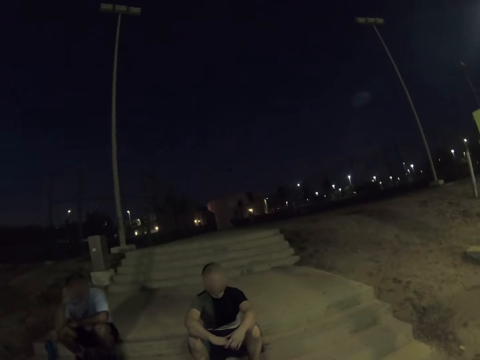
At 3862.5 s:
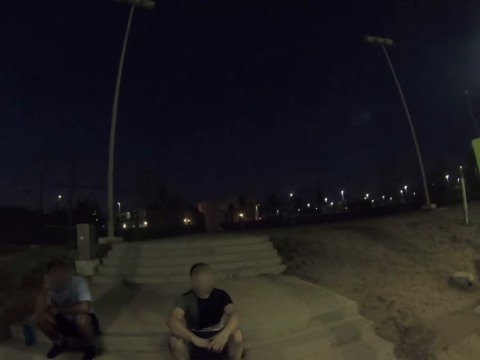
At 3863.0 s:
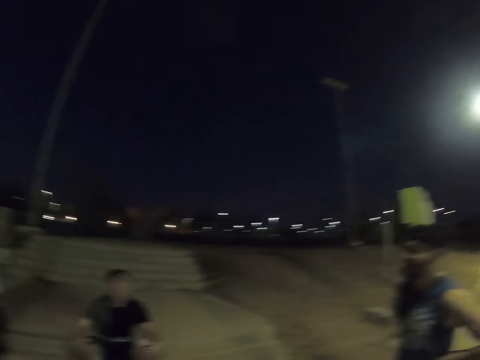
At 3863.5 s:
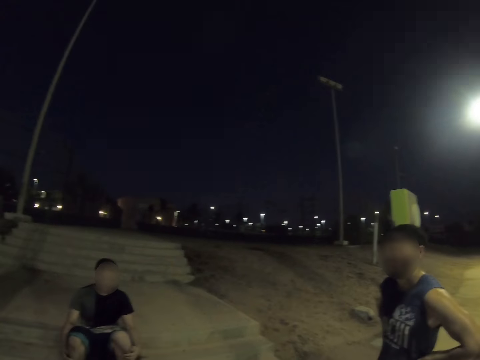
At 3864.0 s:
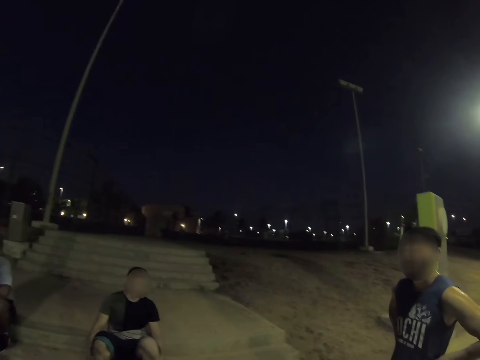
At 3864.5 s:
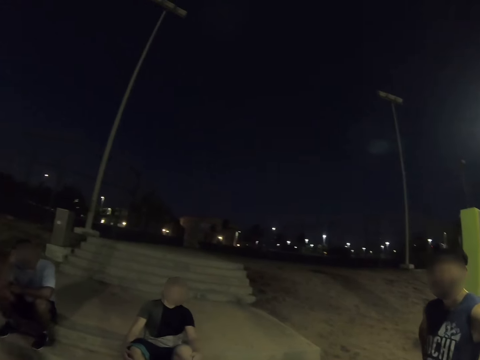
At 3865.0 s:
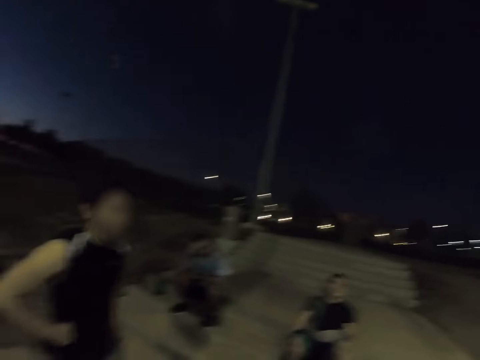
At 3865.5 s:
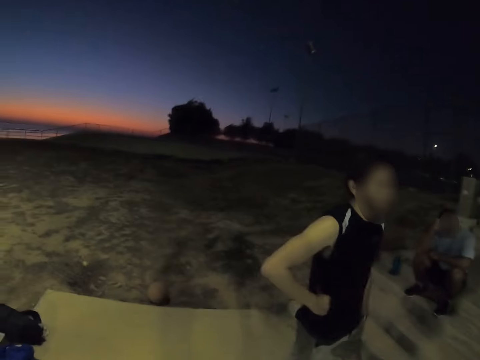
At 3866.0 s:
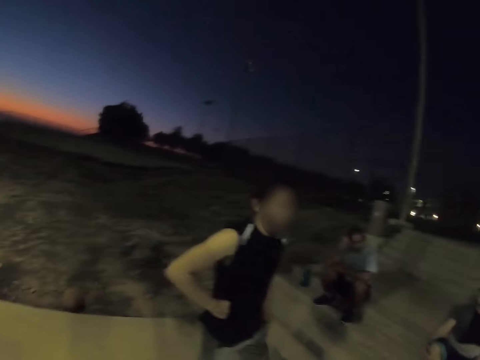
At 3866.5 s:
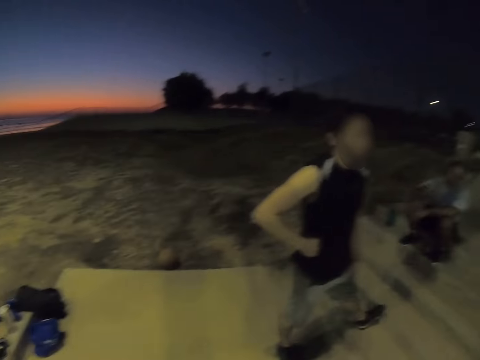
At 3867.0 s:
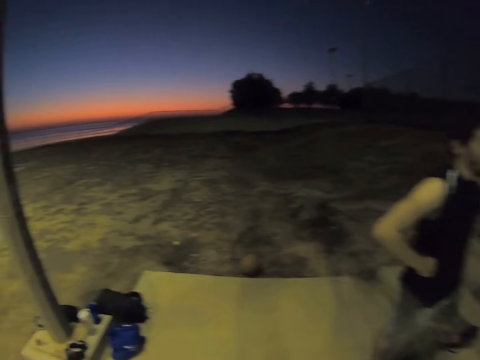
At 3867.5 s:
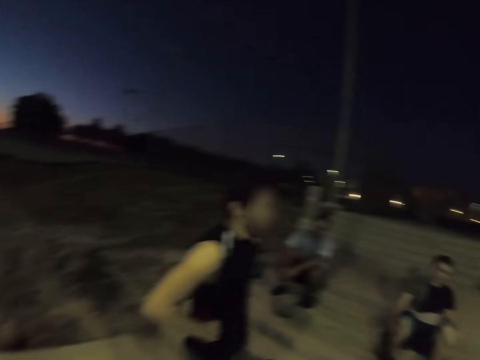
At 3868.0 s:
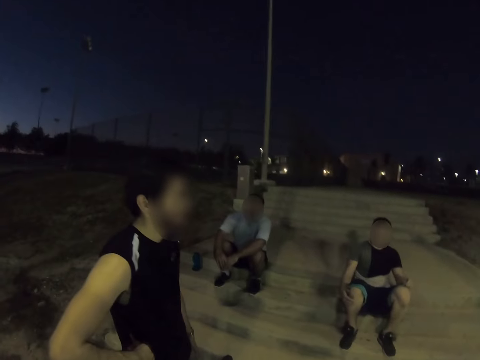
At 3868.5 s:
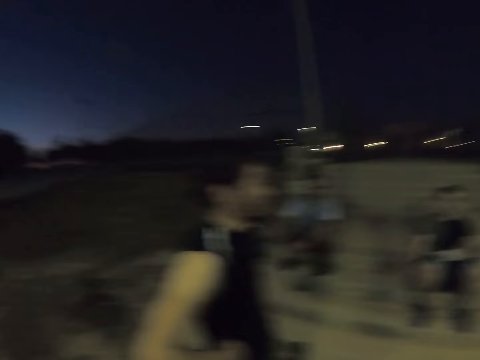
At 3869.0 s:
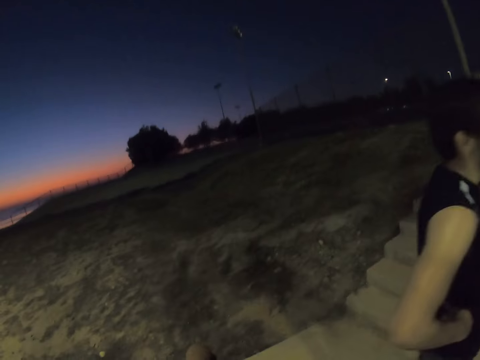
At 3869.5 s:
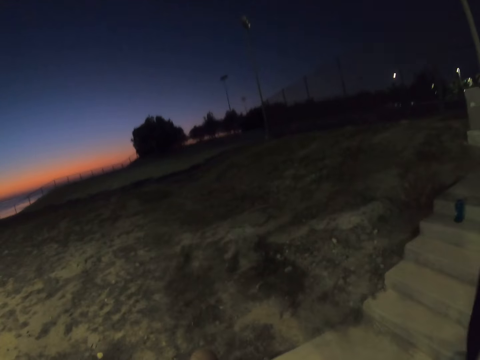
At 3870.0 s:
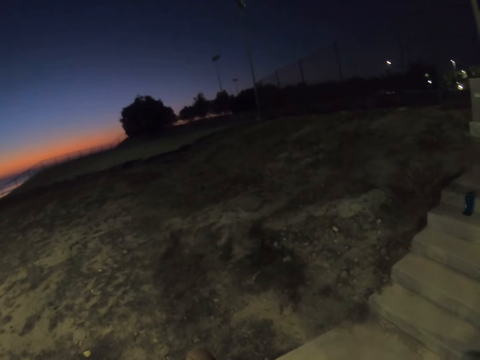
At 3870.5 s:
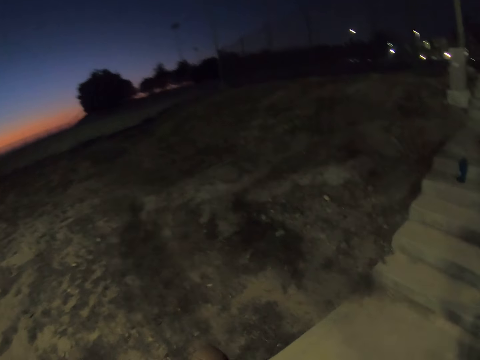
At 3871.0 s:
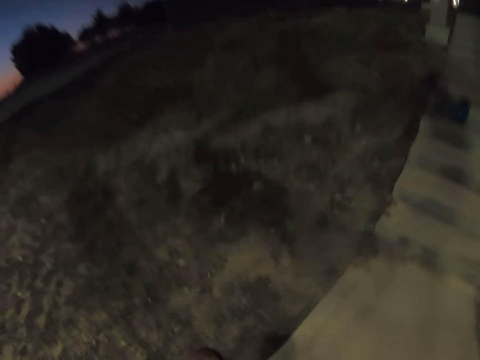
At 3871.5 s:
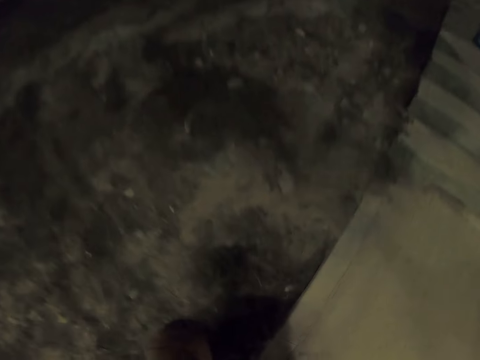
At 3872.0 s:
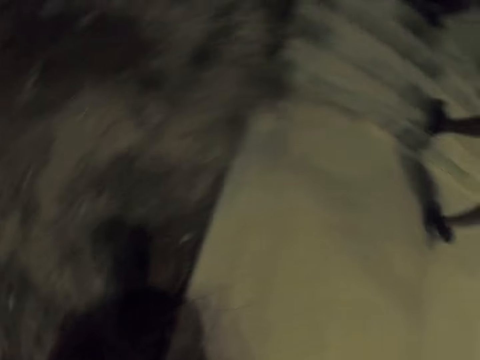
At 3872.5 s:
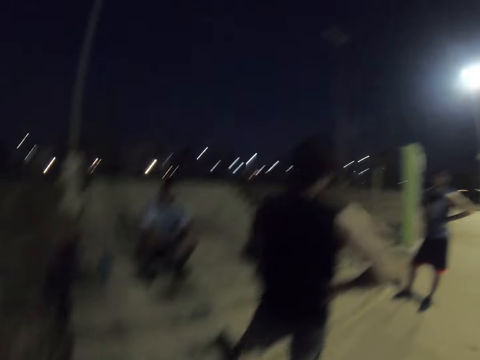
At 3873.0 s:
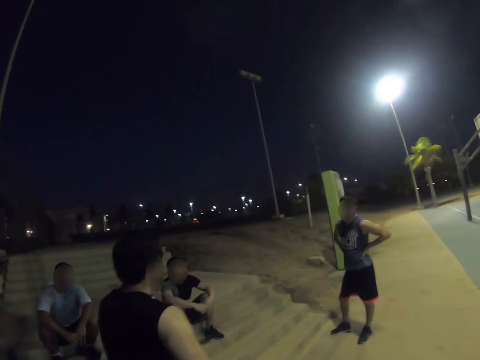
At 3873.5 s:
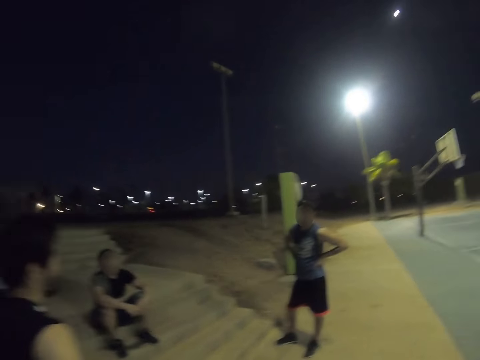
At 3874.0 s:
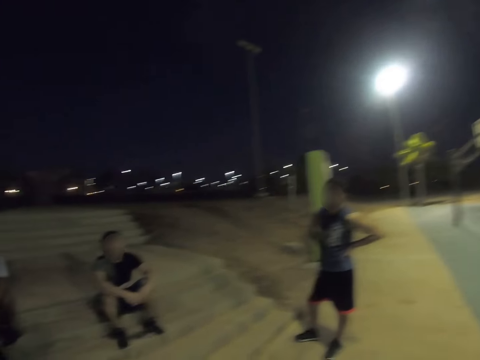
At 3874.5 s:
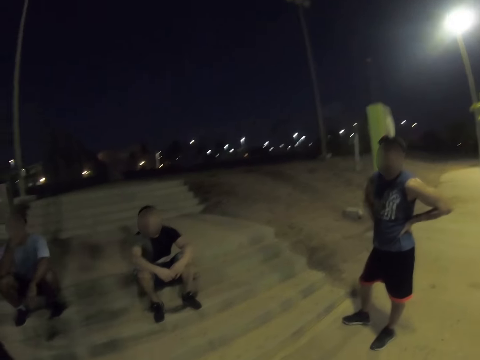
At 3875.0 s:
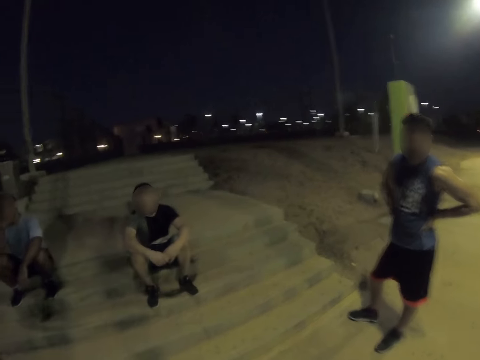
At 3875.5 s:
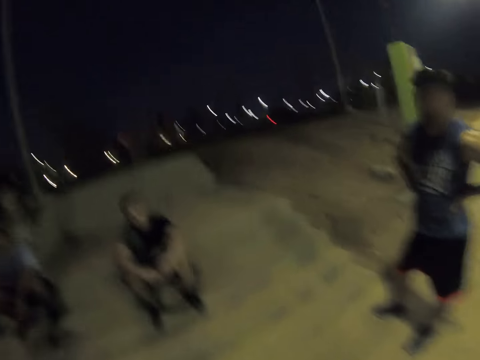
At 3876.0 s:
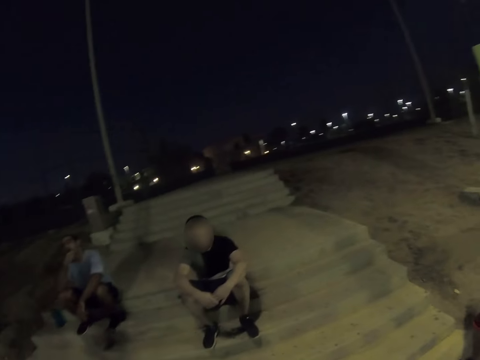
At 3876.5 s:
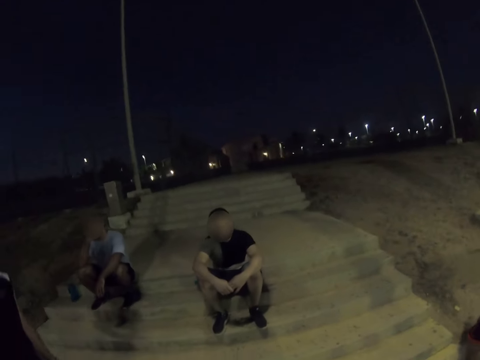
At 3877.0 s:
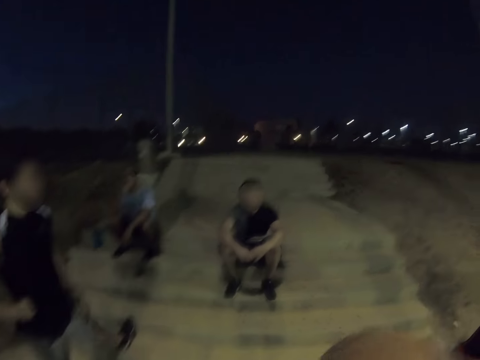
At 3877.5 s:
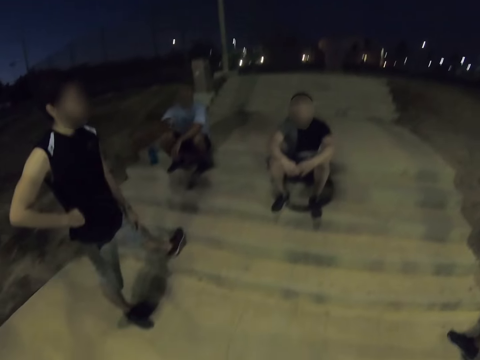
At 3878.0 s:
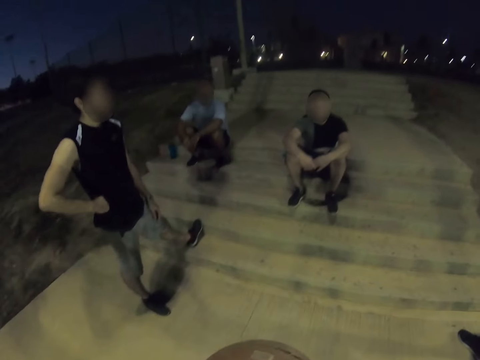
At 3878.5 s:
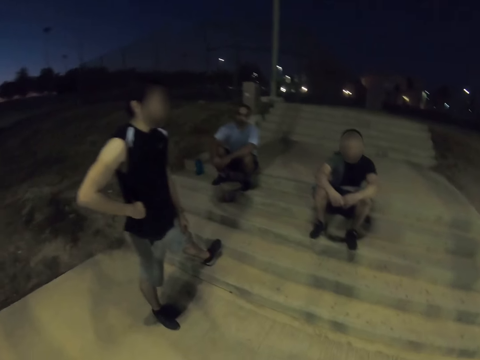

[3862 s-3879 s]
The camera wearer dialogues with a man. Another man holds the waist. The camera wearer looks around. They dialogue with a third man. They look around and walk around. They walk around again. They dialogue with the first man.

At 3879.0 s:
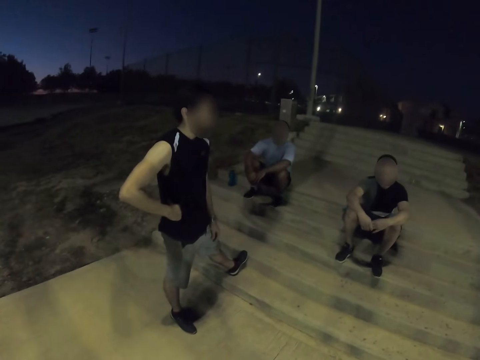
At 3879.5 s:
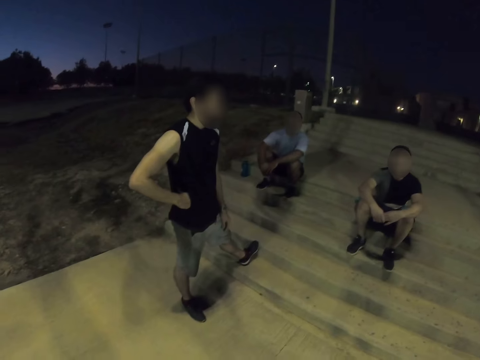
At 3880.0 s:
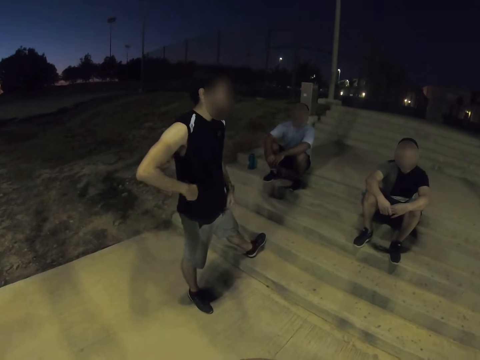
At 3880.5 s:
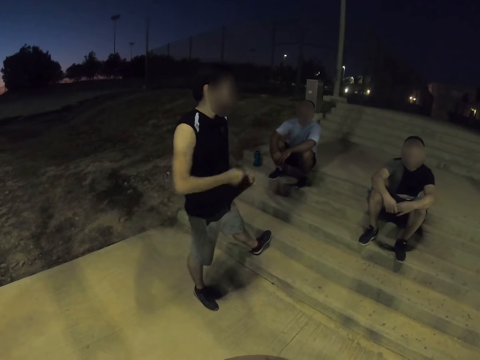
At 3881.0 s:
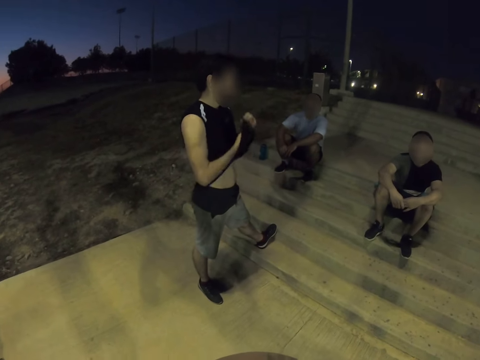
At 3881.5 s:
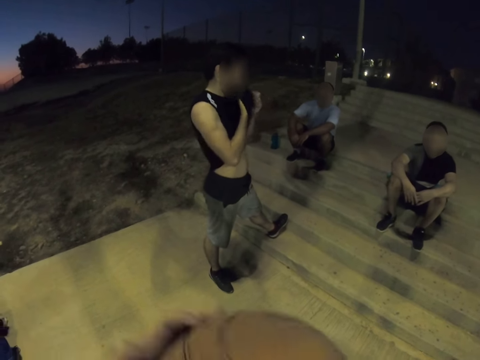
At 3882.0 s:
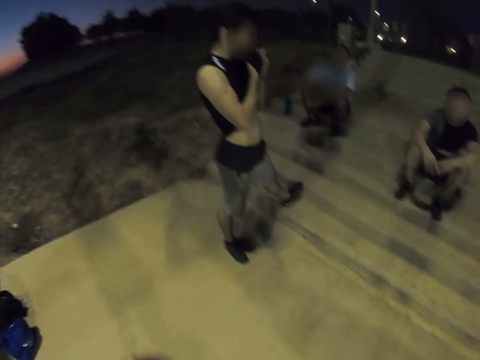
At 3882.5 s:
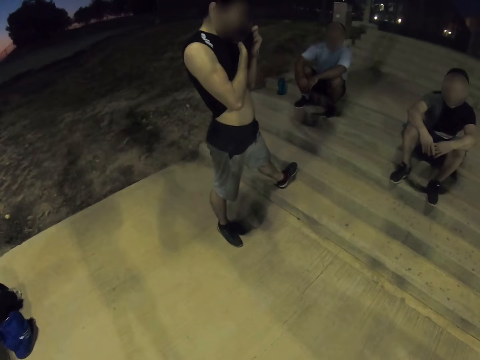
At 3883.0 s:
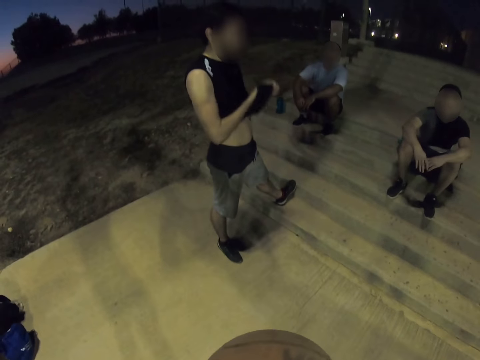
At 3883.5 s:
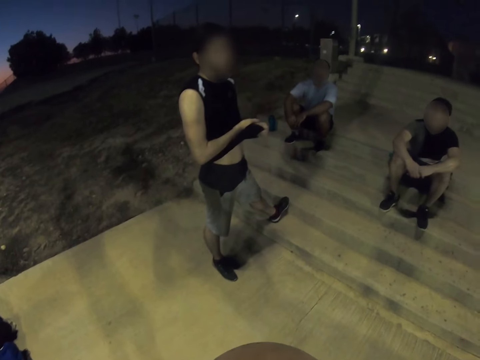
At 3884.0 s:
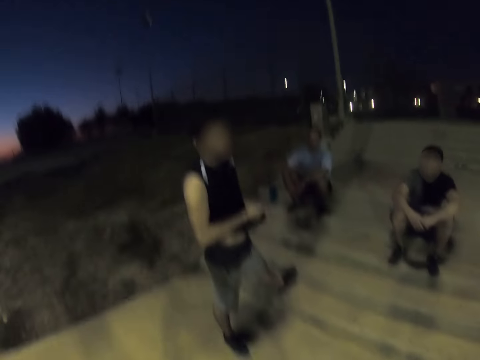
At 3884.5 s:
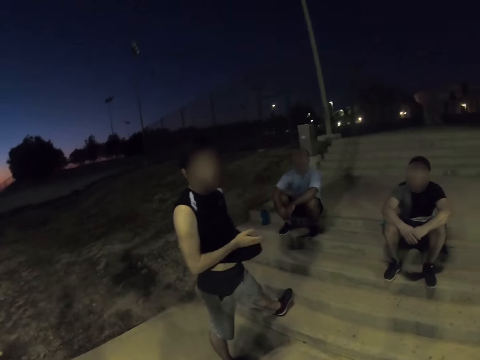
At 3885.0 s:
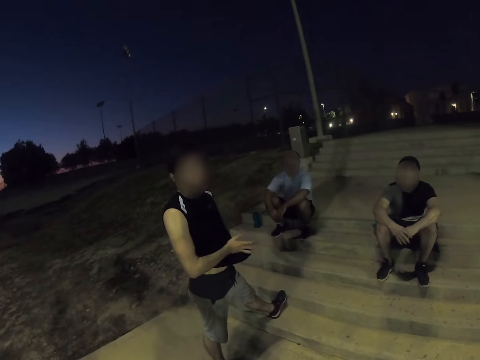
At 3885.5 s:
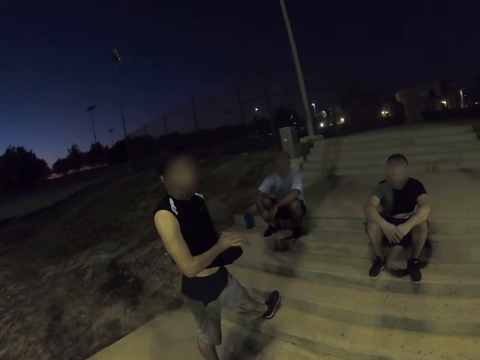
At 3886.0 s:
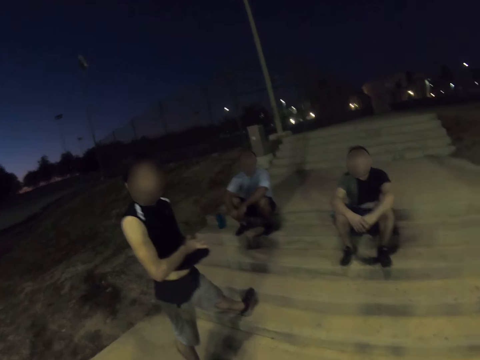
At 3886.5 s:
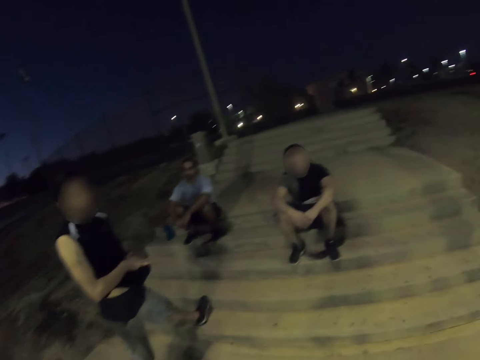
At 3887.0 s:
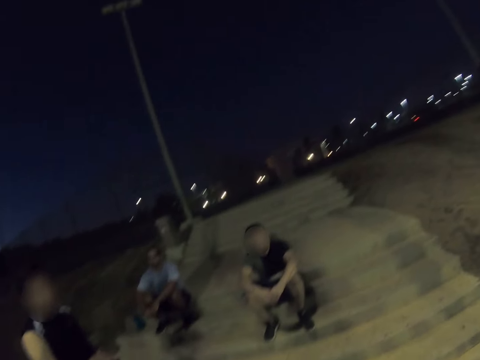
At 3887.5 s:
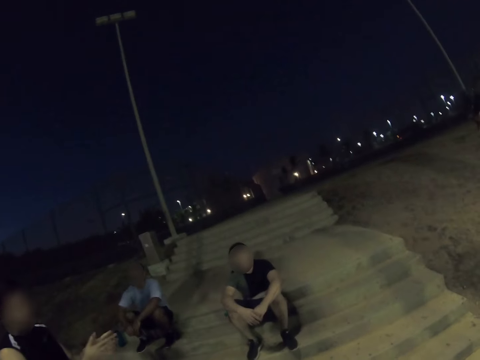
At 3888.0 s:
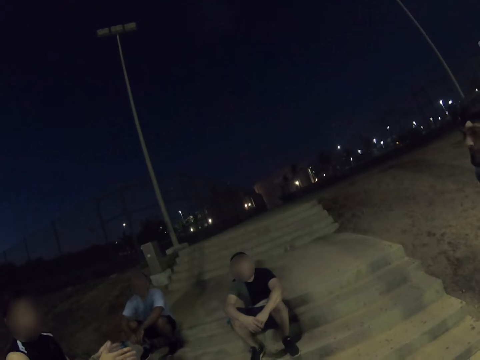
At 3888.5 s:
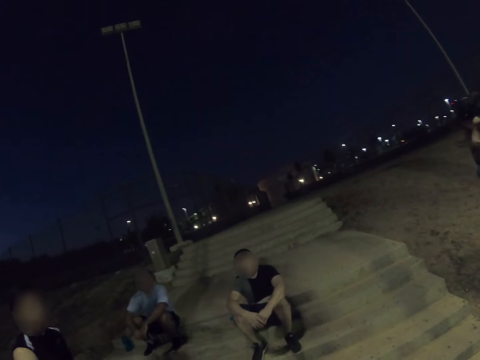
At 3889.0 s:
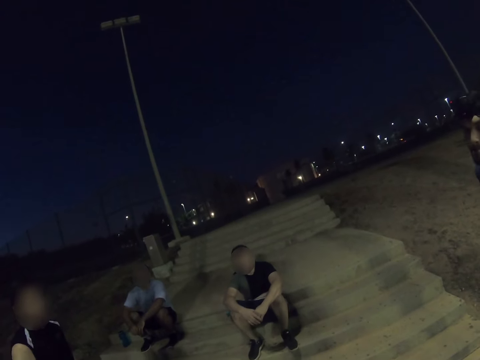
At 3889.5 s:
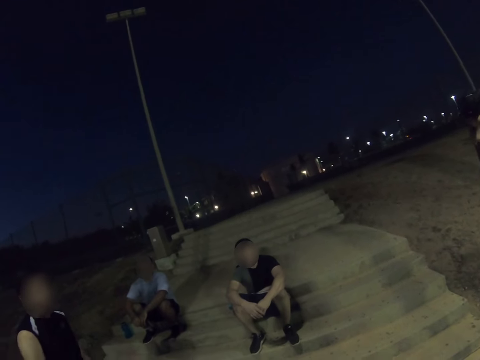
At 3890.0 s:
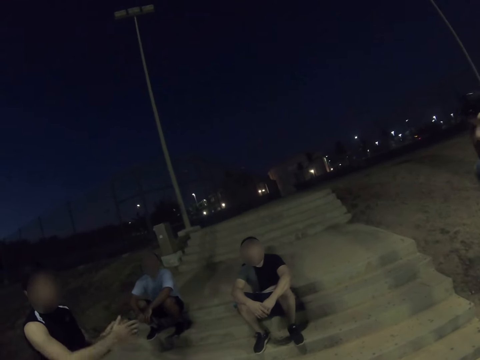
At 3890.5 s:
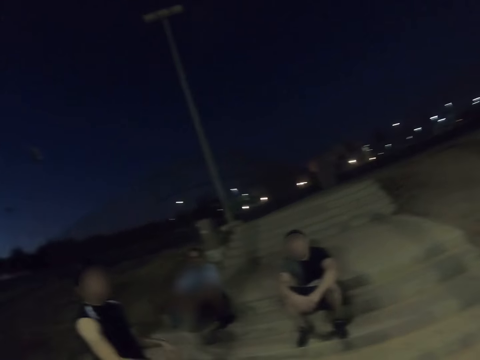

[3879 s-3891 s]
The camera wearer dialogues with a man. Another man lifts a vest. The camera wearer dialogues with the second man. They dialogue with another man.
